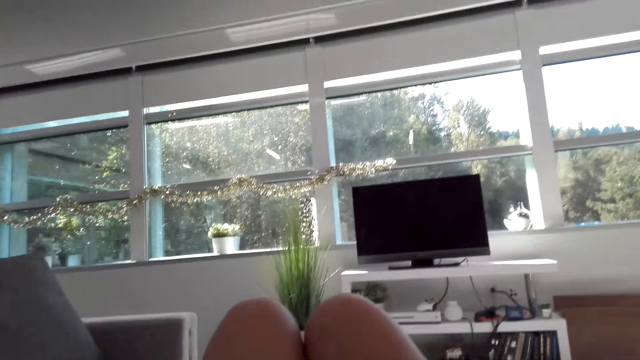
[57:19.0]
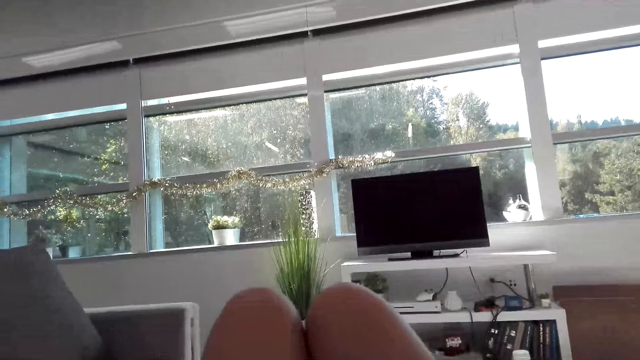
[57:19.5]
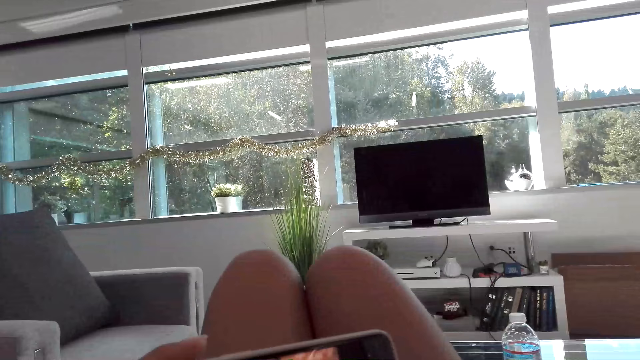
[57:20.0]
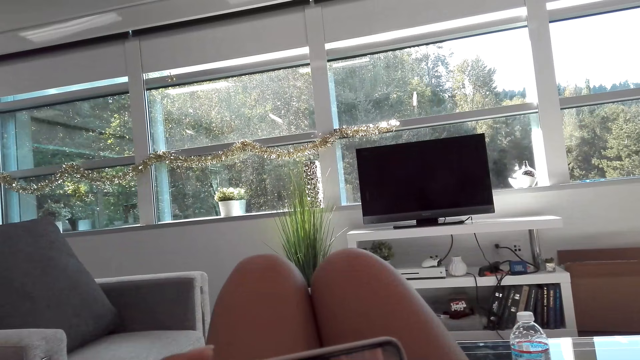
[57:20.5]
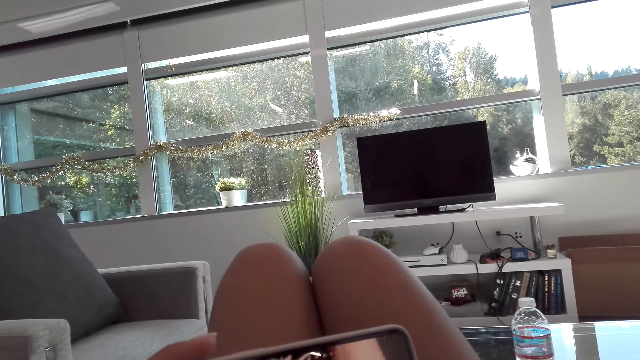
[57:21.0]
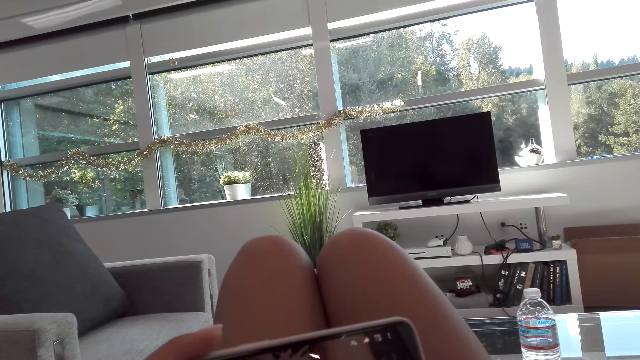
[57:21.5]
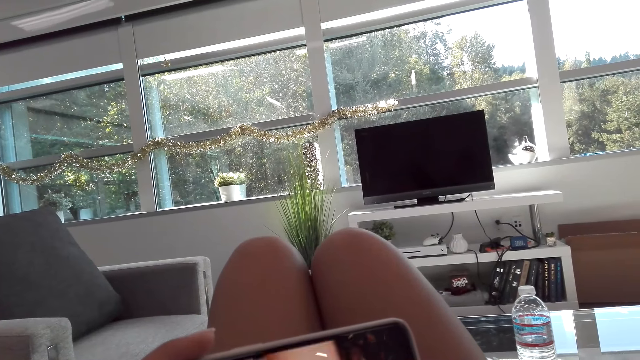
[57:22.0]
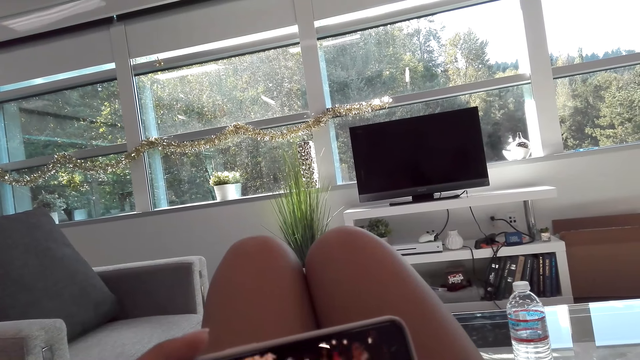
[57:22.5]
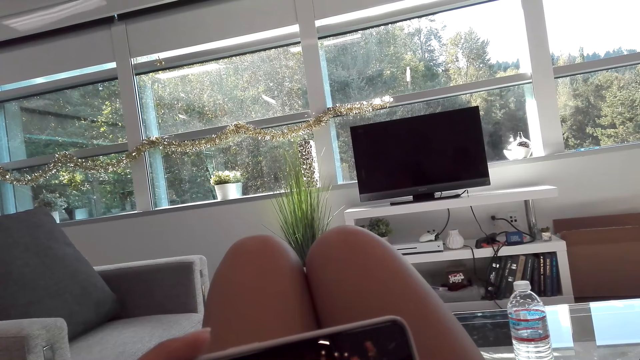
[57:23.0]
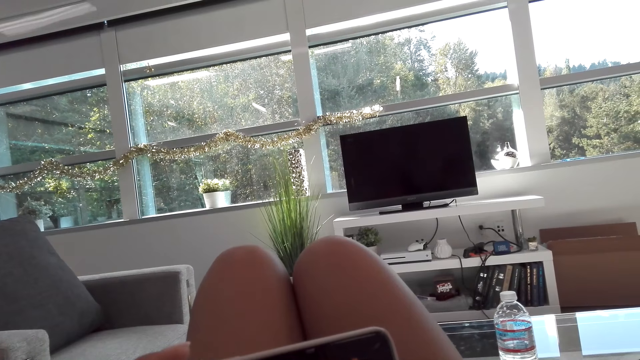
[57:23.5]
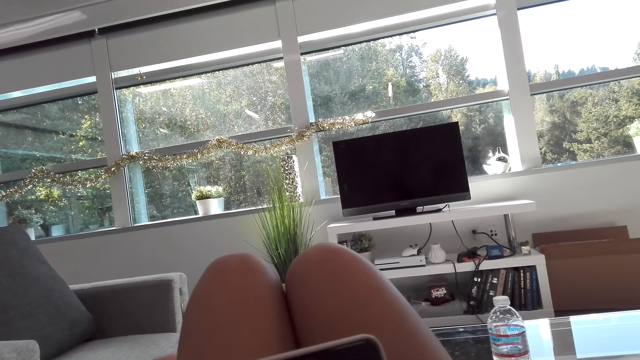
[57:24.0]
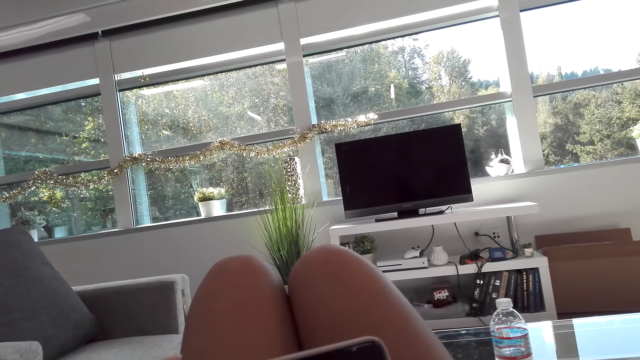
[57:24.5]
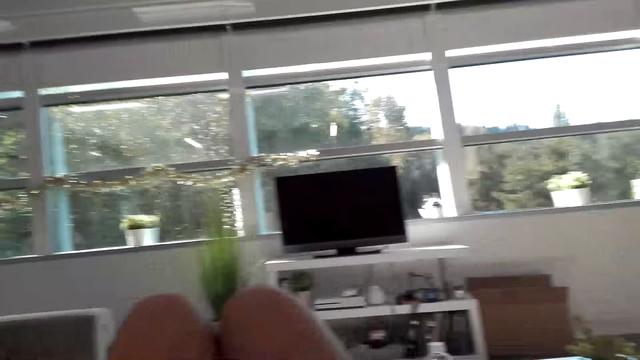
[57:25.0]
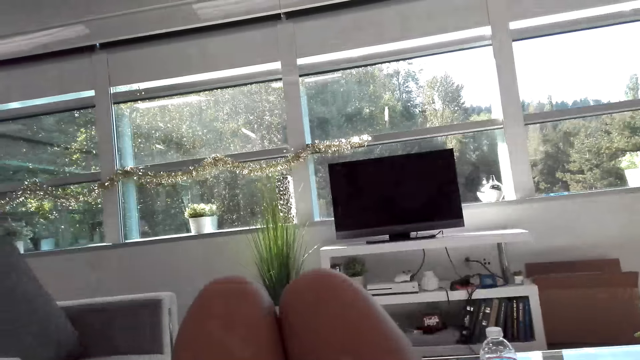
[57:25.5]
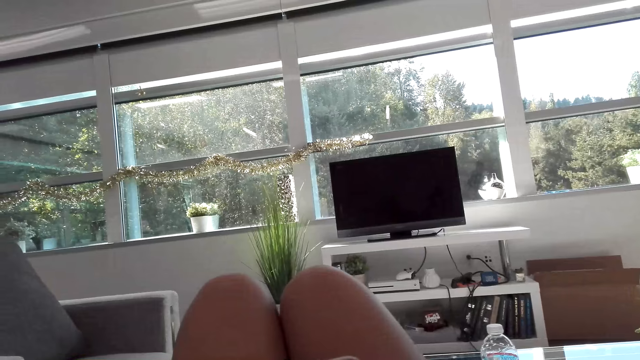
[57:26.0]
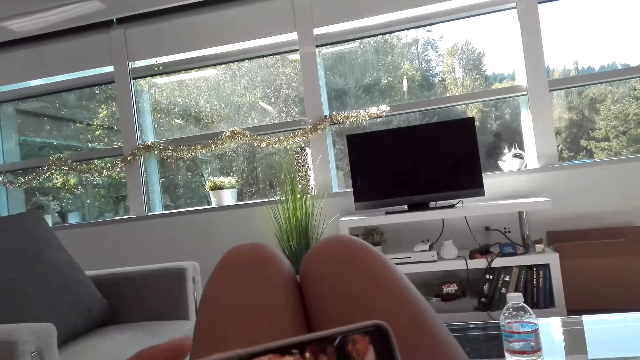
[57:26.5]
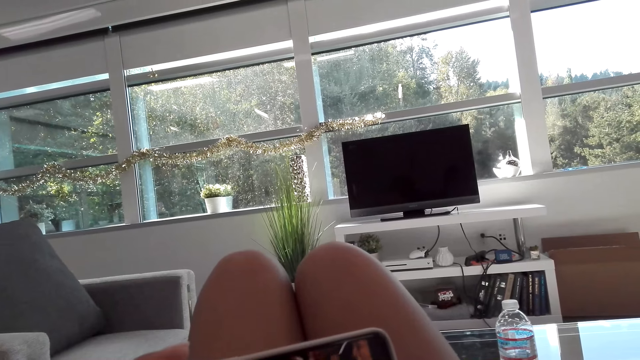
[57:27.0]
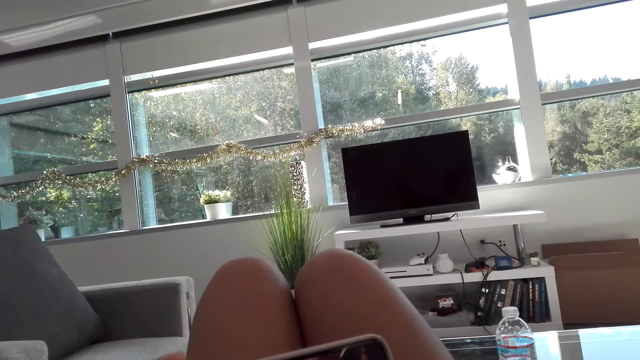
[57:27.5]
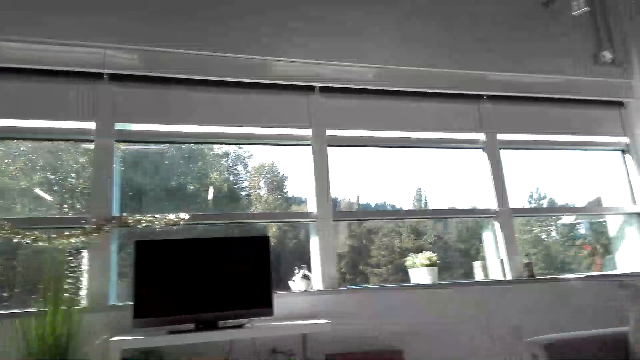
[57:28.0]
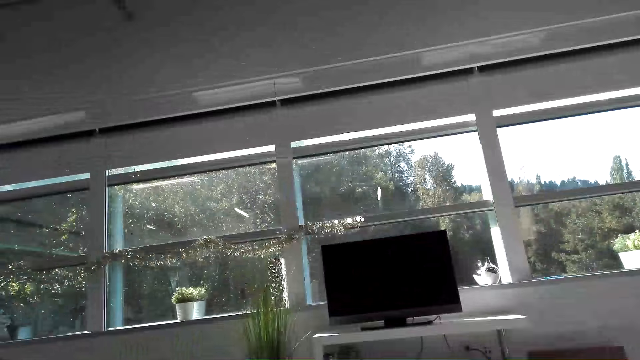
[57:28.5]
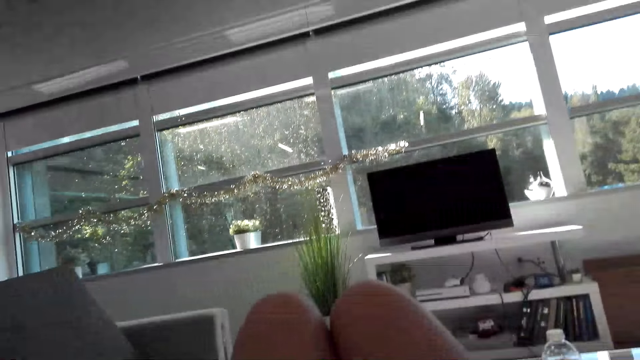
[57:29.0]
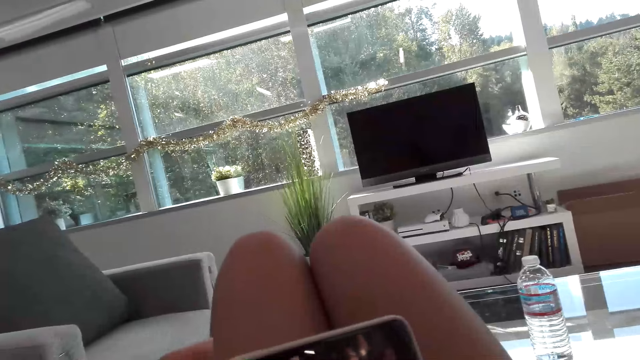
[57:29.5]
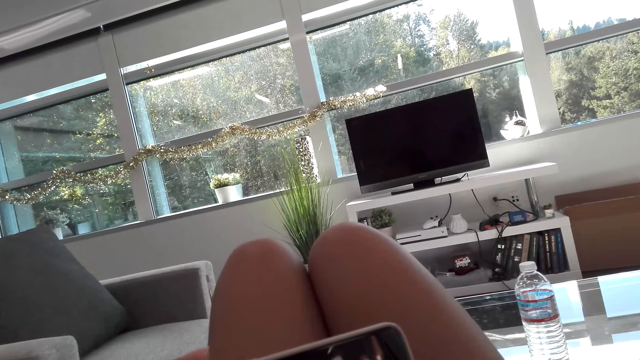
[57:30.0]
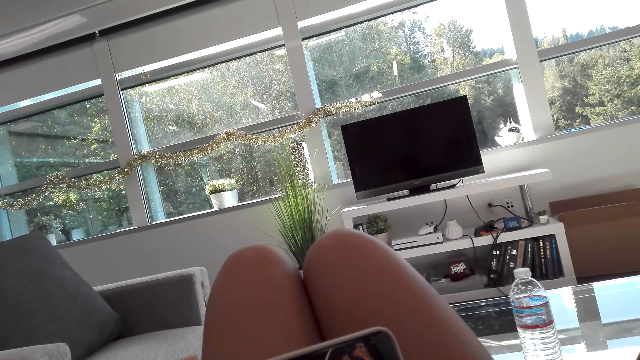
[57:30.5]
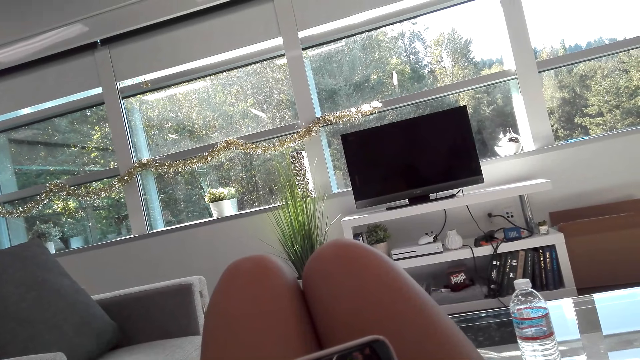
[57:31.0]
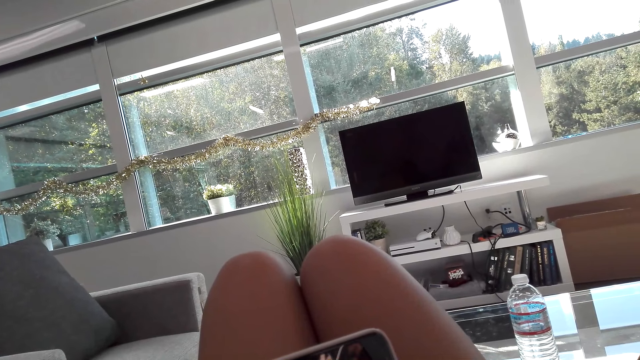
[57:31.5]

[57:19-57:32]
The camera wearer talks to a woman. They watch from the phone.

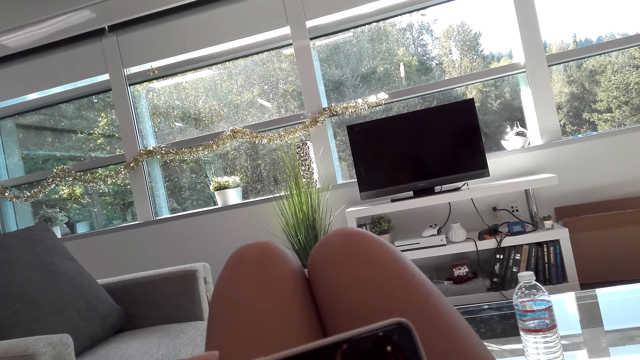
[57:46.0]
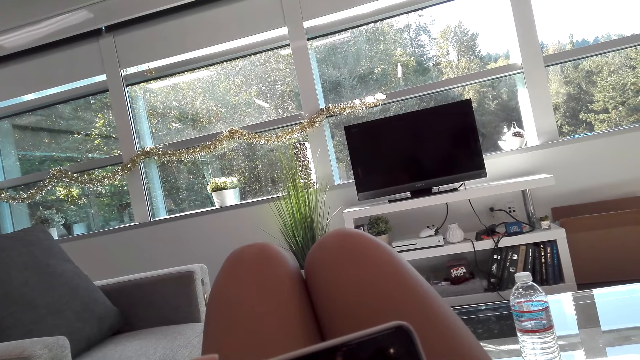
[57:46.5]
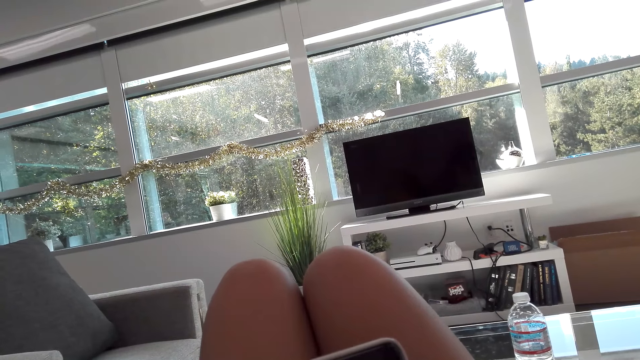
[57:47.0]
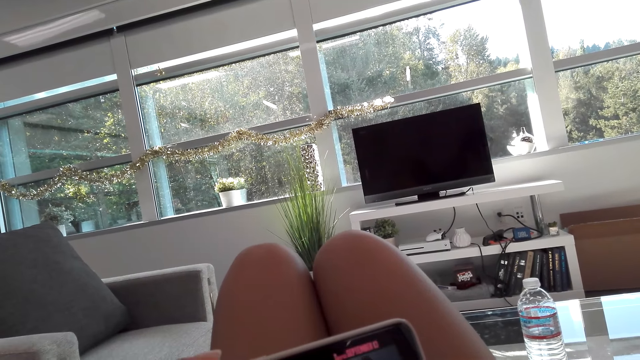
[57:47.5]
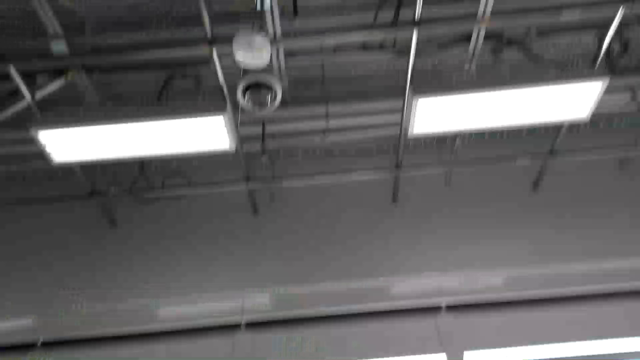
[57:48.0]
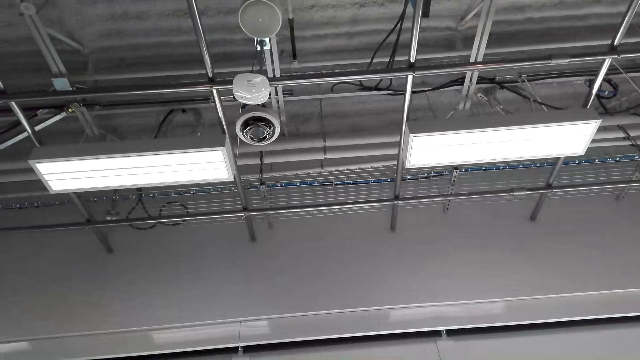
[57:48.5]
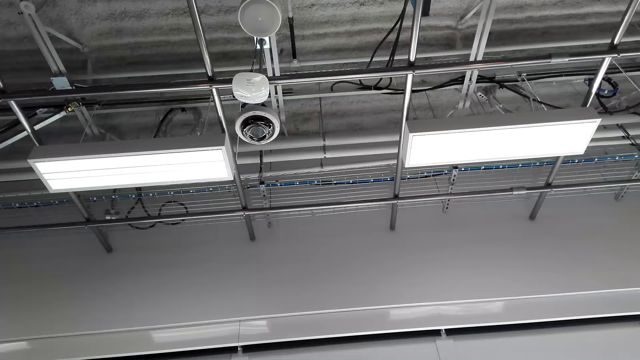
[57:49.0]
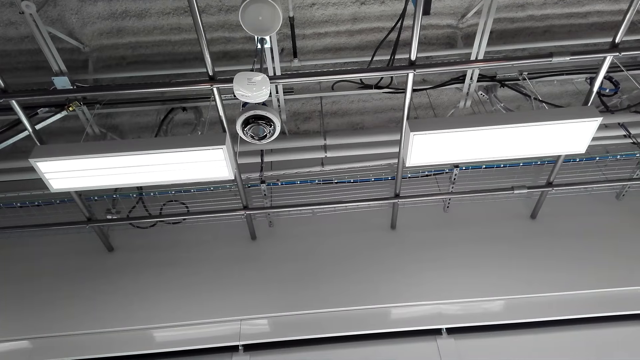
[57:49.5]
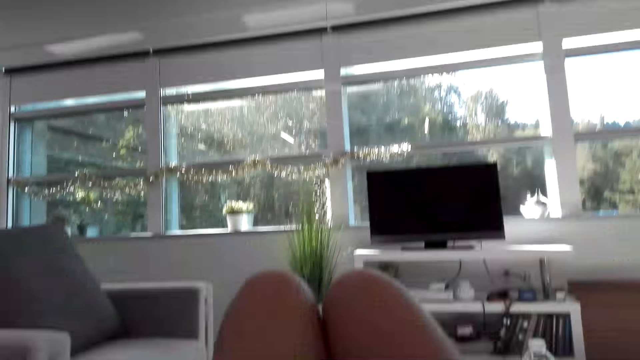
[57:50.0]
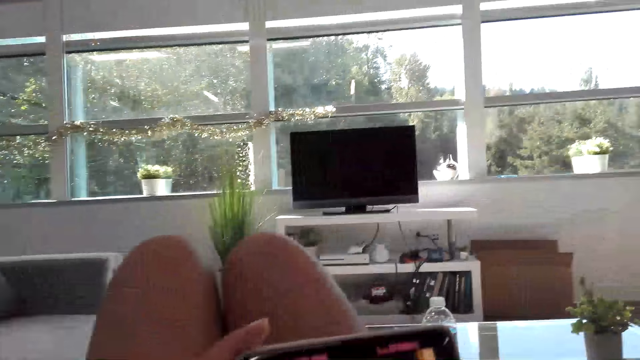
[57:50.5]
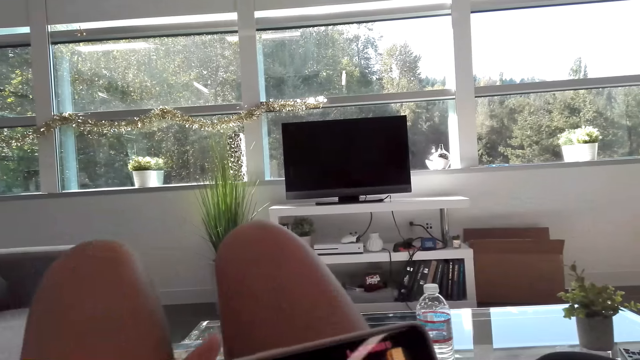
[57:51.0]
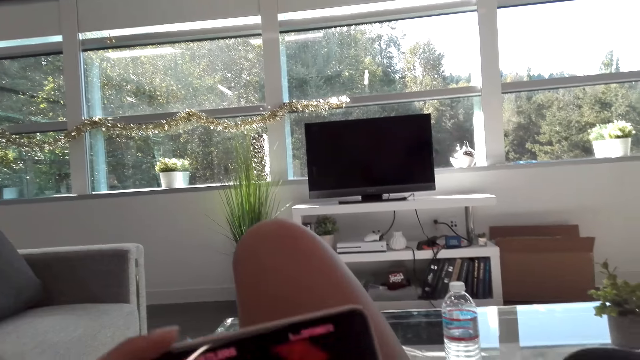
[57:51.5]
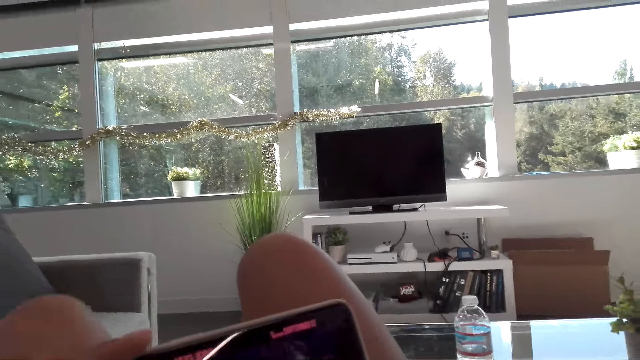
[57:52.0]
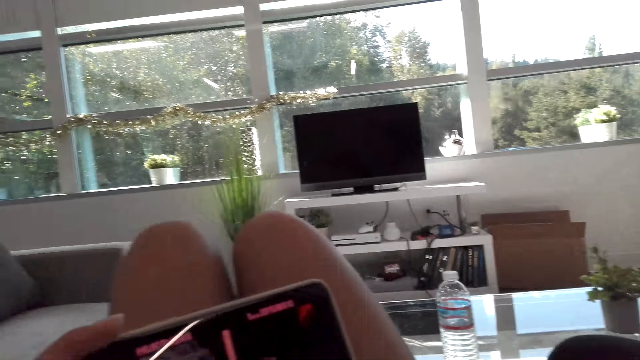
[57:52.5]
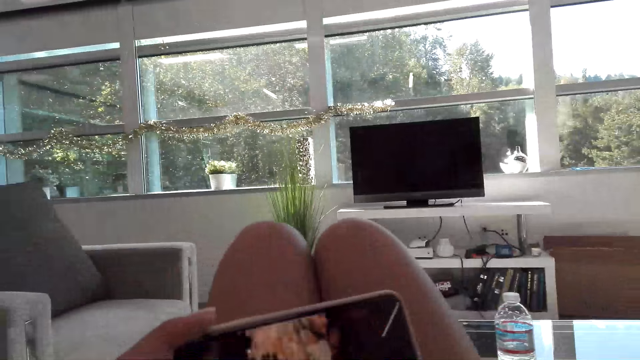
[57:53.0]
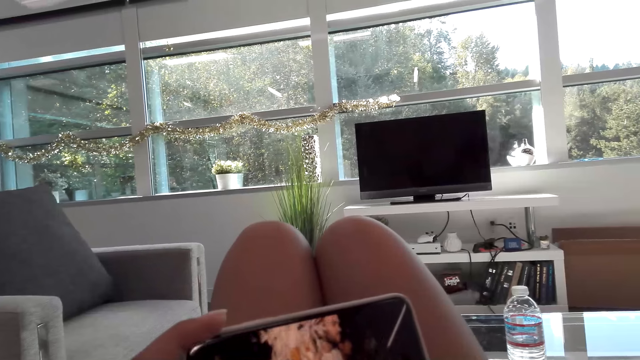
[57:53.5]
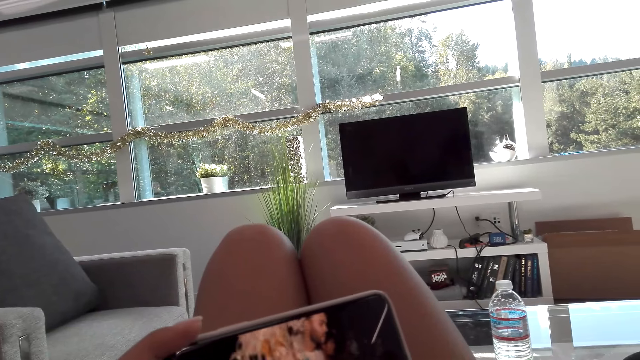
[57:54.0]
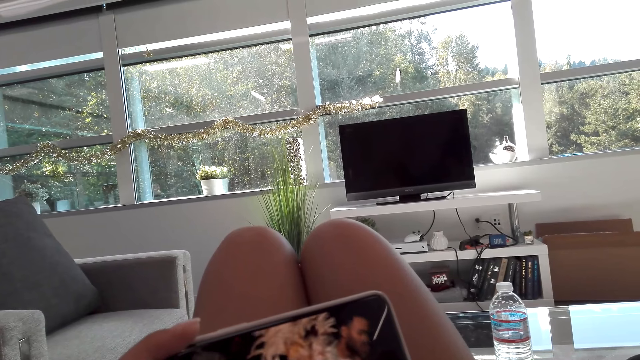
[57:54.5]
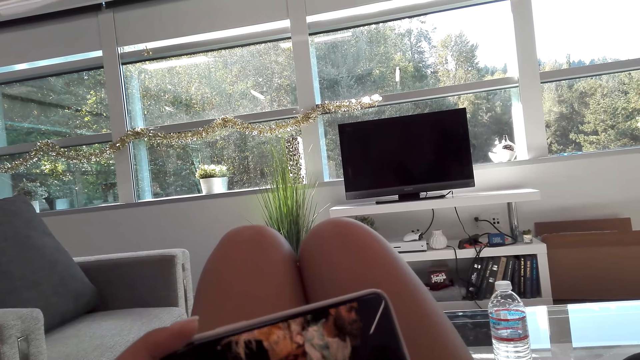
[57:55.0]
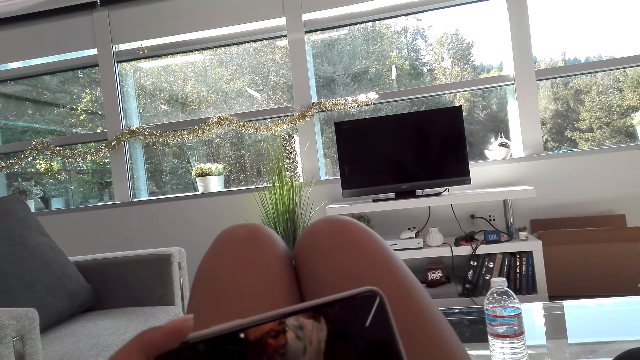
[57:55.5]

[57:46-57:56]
The camera wearer talks to a woman. They look up. They show the woman the phone. They watch on the phone.
